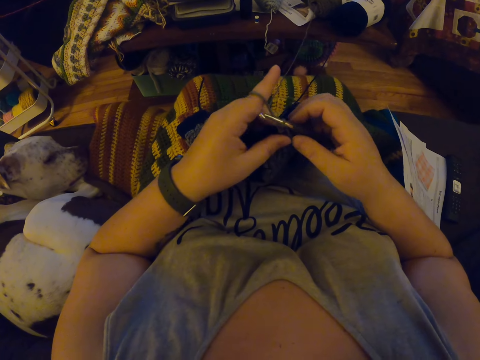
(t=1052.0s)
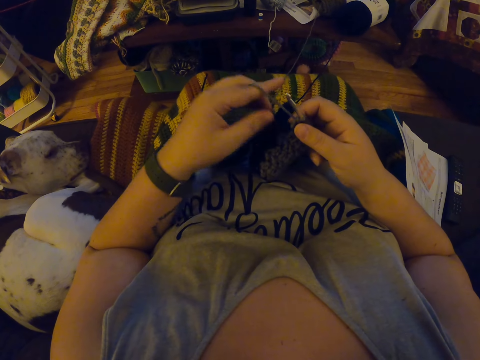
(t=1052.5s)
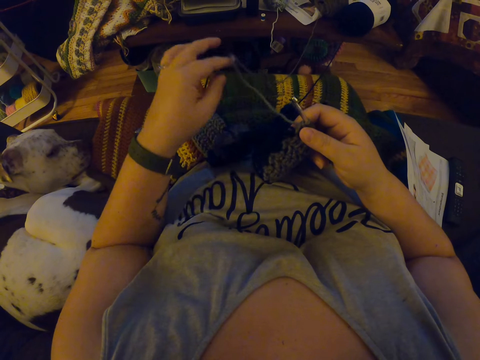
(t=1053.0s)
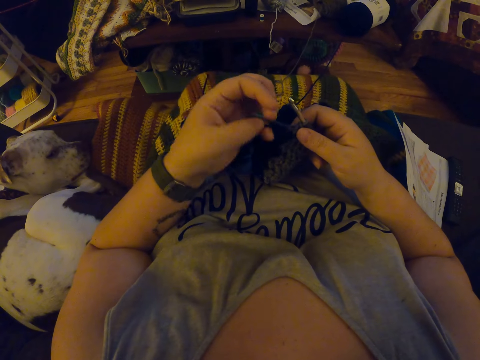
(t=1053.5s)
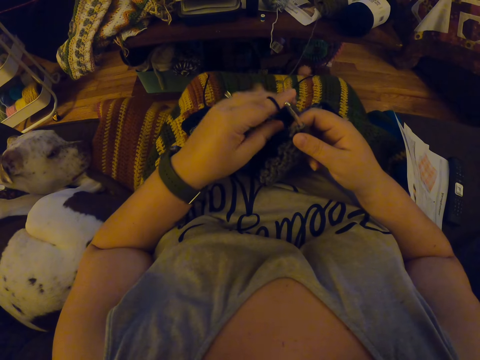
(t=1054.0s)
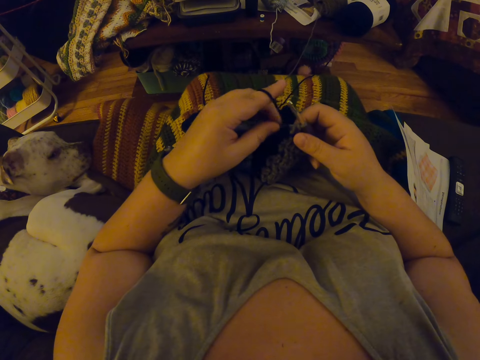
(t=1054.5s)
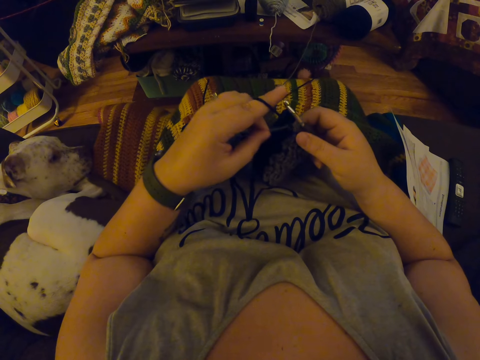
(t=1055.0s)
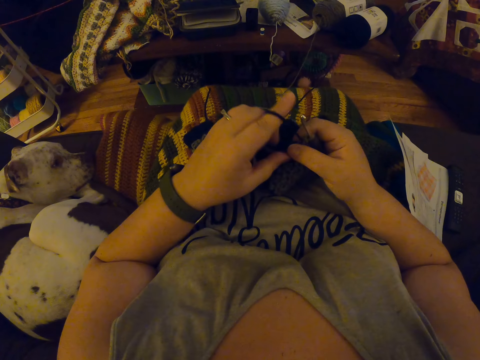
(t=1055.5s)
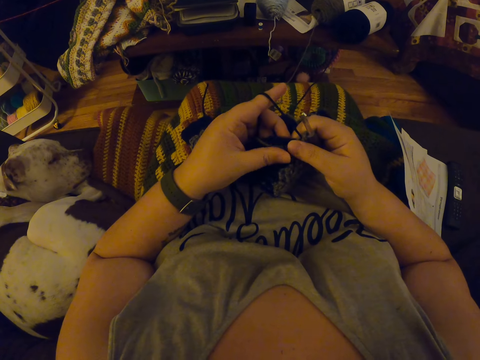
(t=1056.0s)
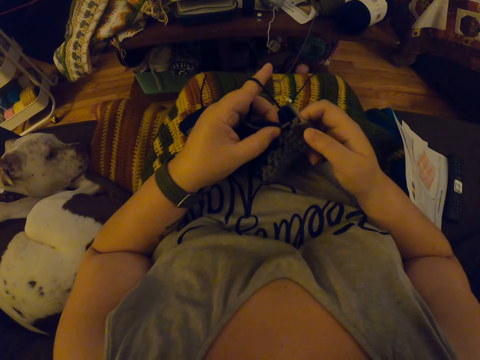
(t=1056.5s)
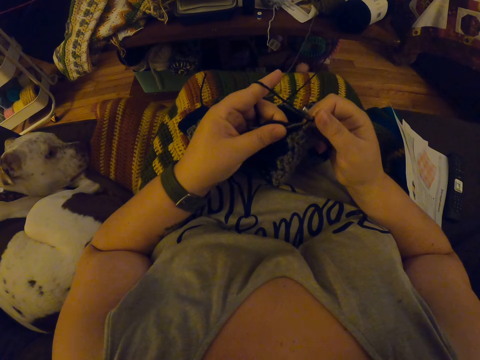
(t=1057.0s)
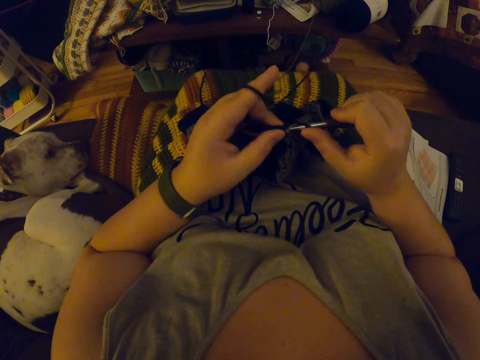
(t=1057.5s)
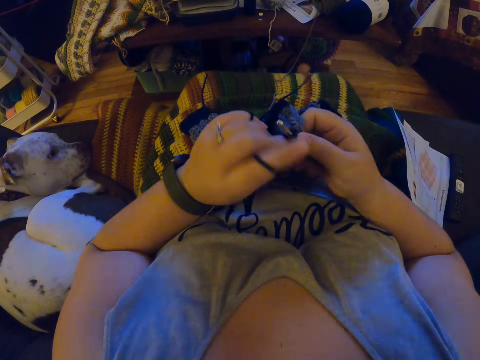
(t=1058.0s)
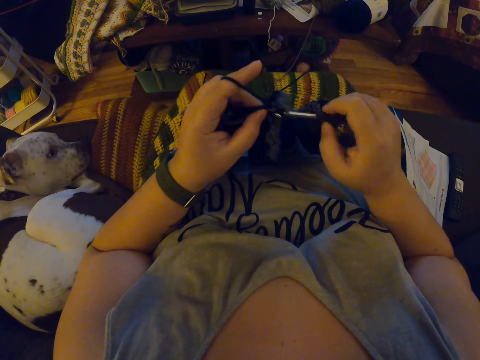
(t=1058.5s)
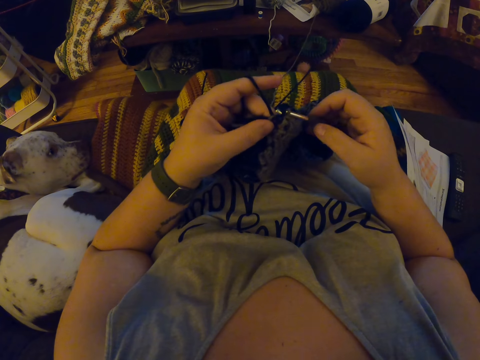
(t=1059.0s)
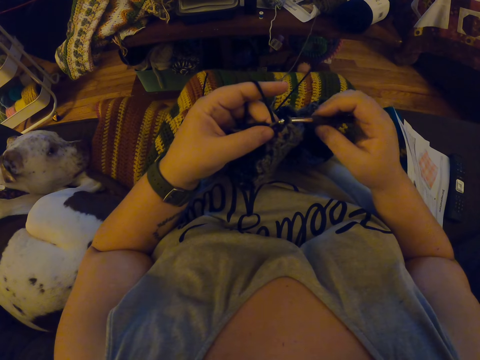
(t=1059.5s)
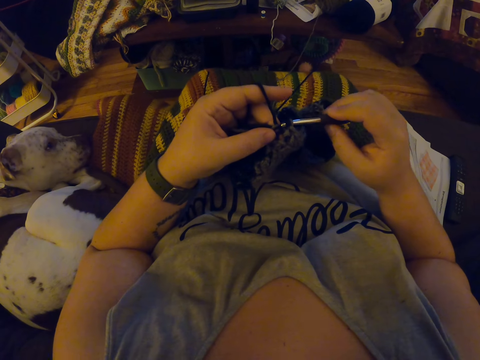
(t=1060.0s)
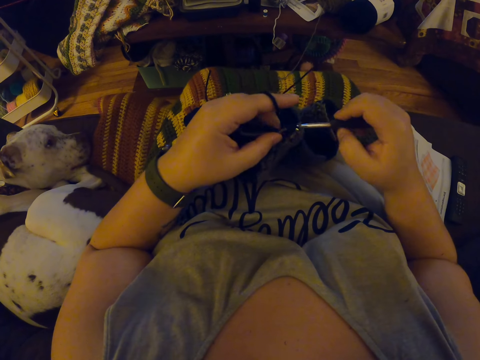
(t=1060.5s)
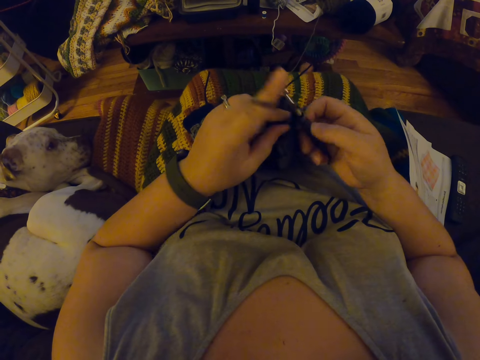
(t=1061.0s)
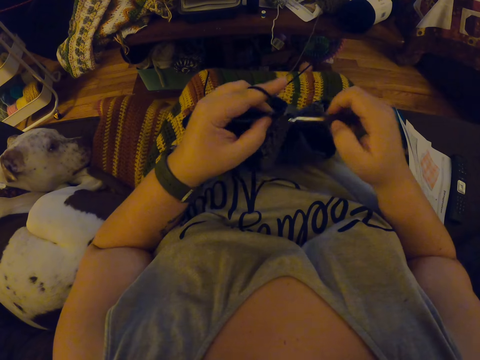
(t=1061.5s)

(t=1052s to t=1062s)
The camera wearer releases her left fingers from the yarn. She wraps the yarn around her left fingers. She resumes crocheting the yarn.

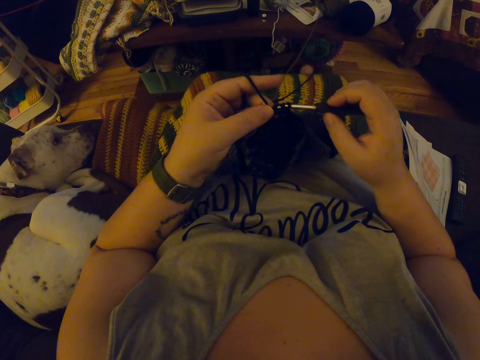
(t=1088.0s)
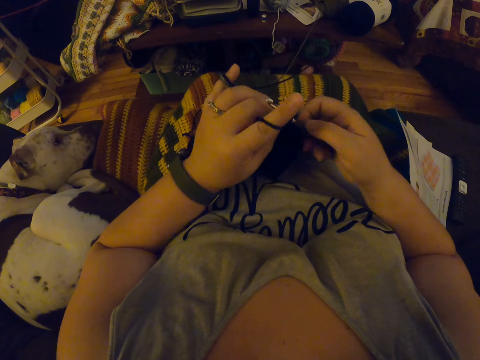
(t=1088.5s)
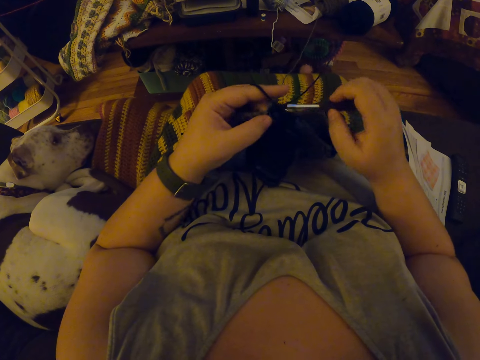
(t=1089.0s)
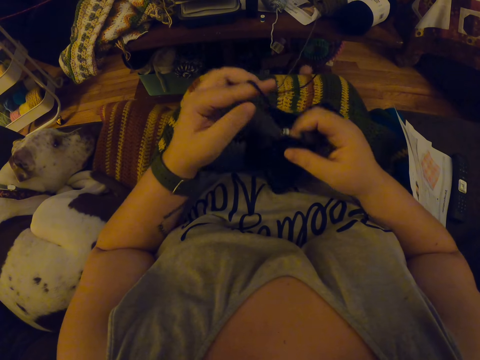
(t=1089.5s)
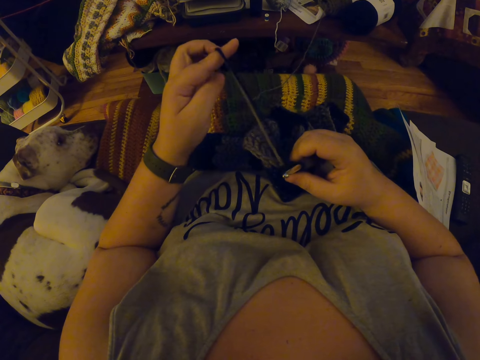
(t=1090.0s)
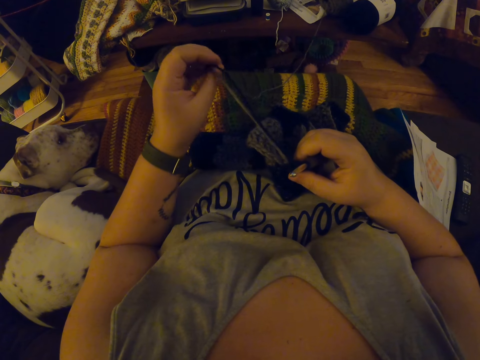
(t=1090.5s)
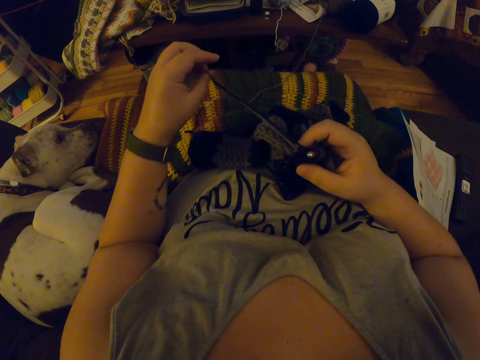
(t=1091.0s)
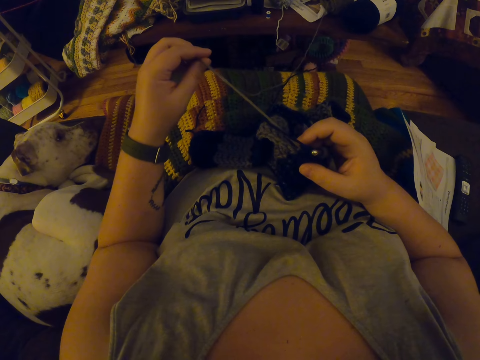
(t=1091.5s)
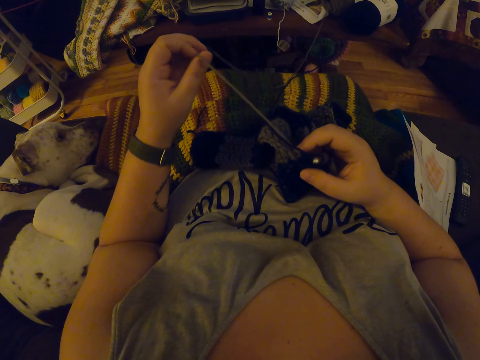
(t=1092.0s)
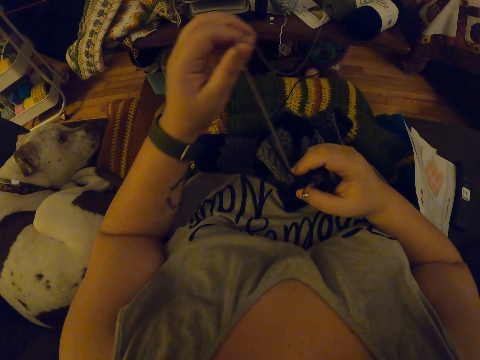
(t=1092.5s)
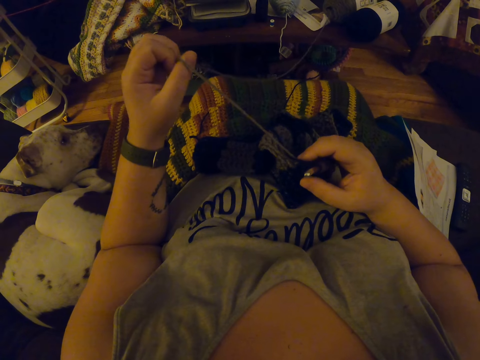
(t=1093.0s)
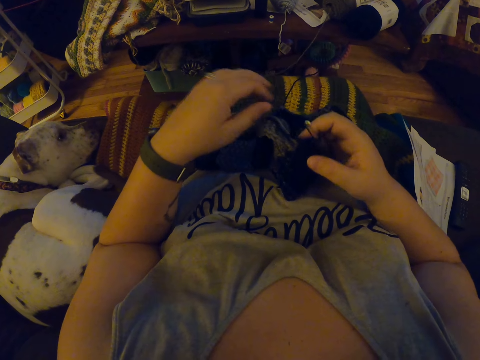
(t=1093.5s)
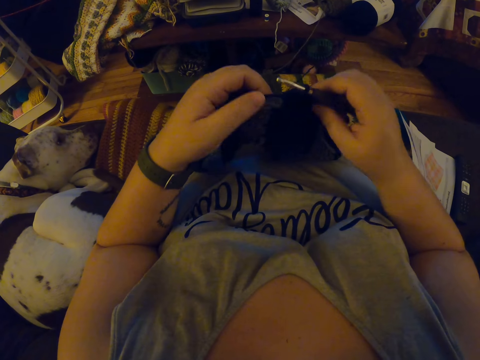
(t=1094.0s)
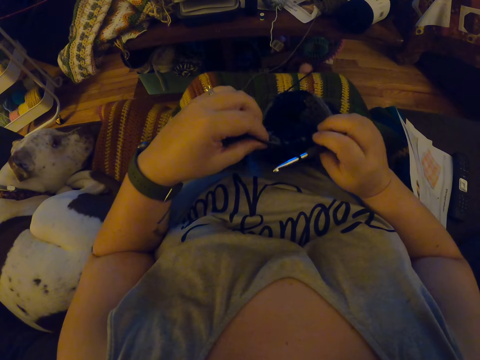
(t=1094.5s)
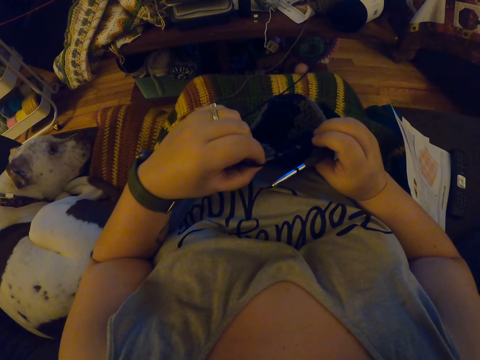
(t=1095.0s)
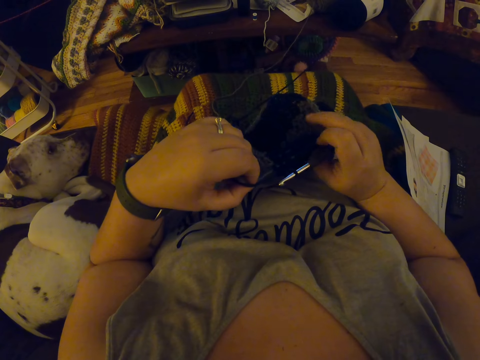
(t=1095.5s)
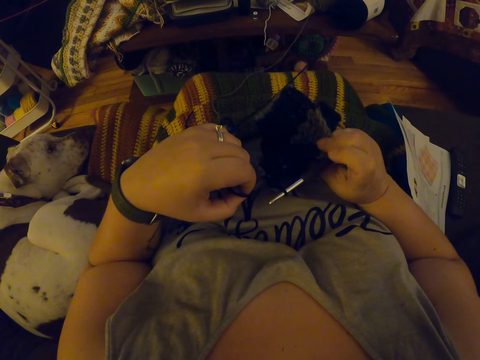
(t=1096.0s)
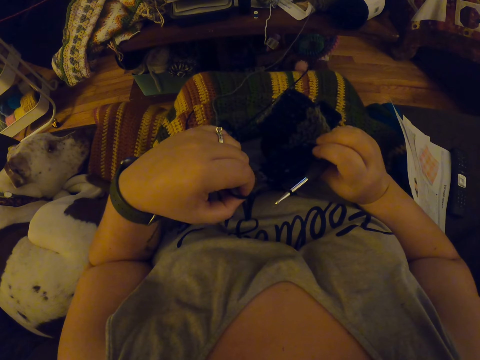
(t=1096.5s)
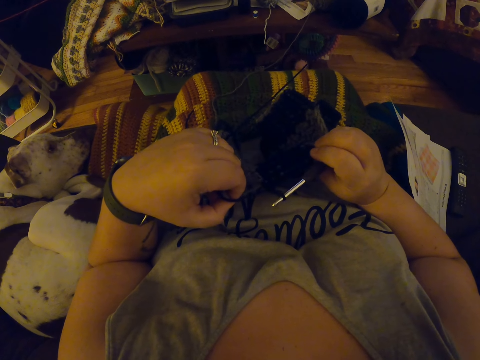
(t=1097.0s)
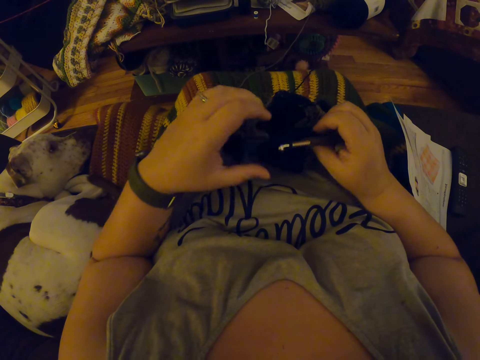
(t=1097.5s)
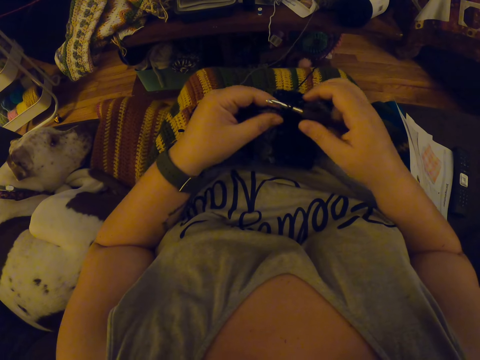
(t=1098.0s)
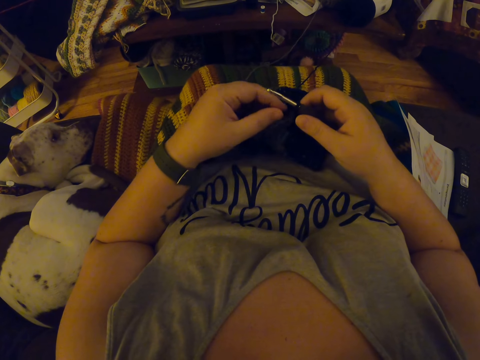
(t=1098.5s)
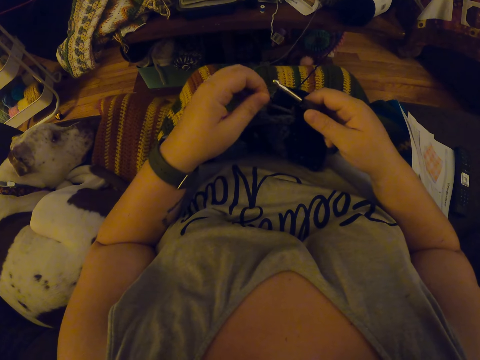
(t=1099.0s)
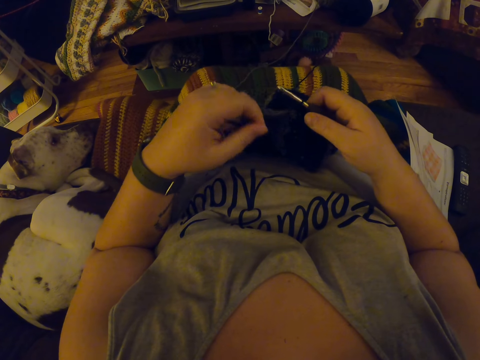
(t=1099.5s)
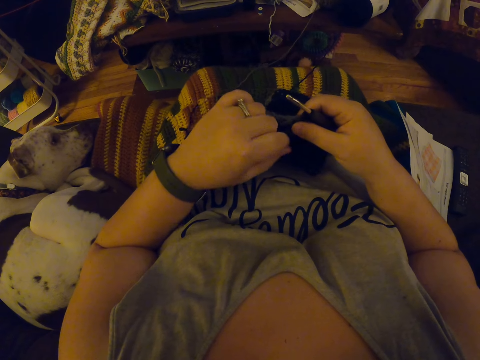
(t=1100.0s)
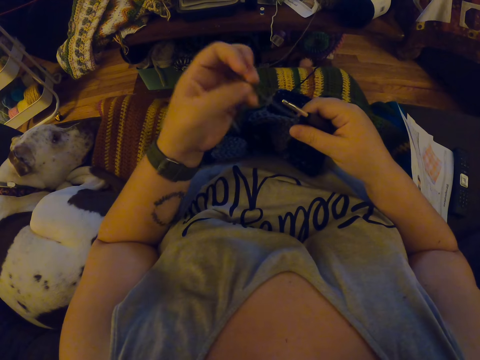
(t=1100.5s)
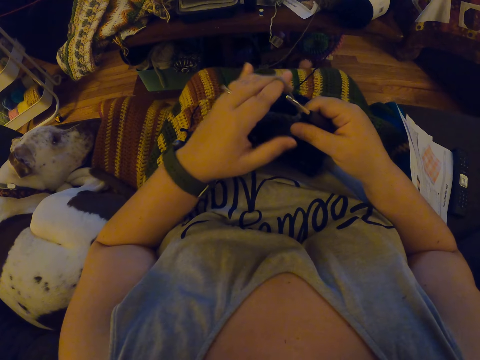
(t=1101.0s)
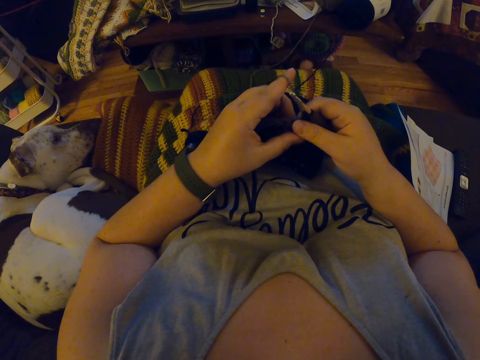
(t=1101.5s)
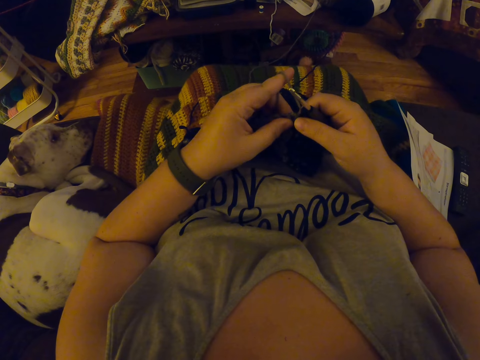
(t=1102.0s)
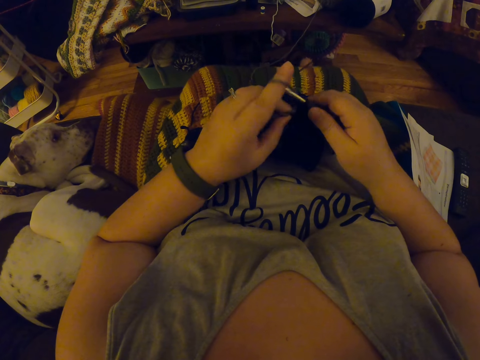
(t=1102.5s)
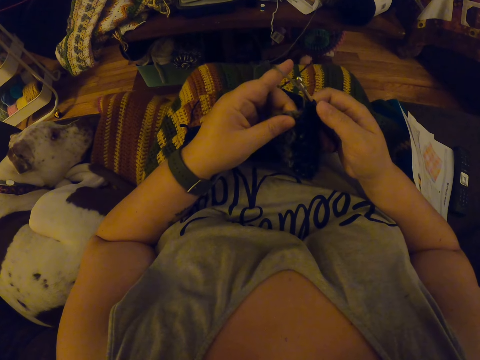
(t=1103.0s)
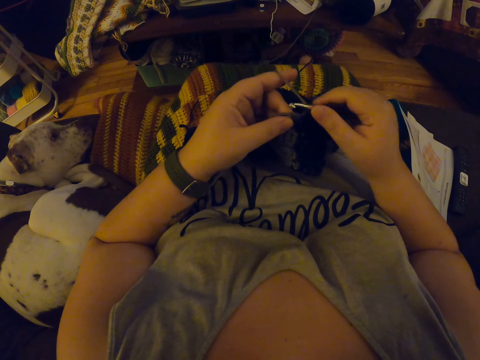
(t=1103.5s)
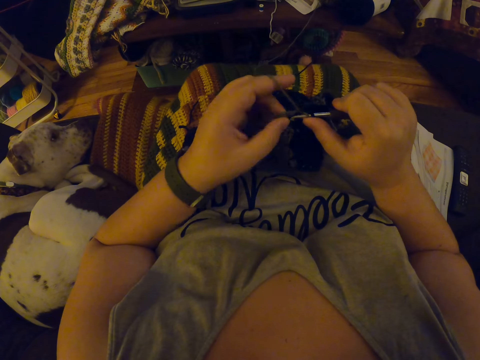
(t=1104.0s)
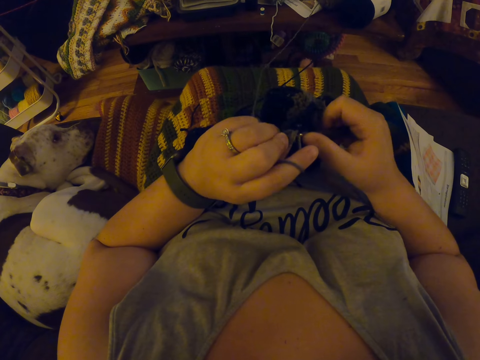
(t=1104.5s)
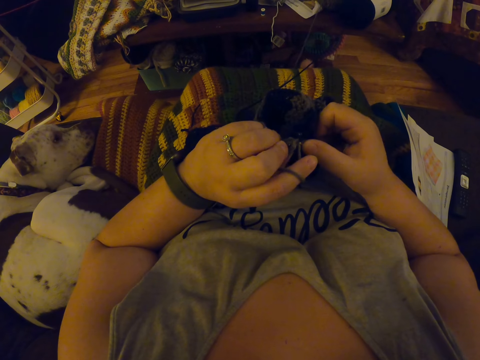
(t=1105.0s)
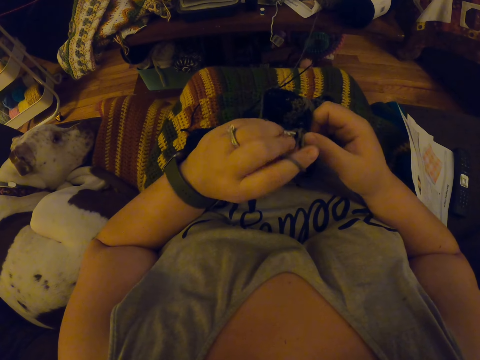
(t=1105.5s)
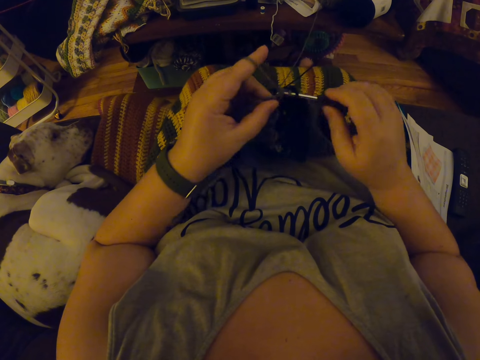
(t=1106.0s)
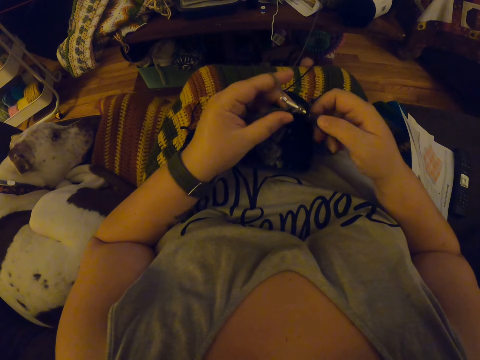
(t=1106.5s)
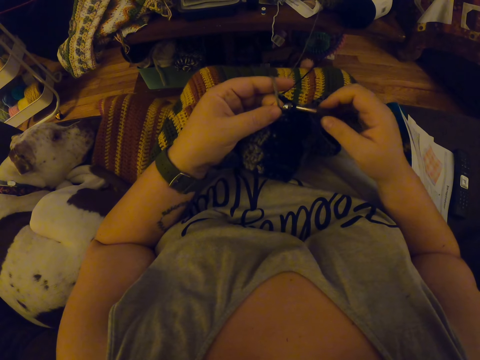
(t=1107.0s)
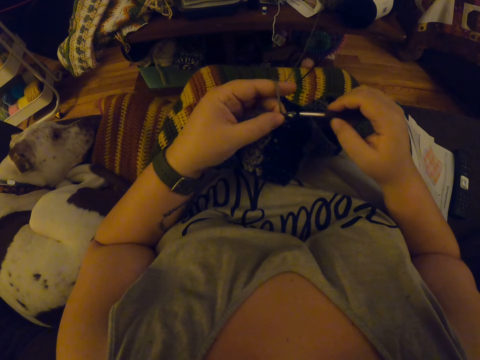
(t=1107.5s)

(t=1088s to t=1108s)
The camera wearer adjusts the yarn with her left hand. She adjusts the yarn together with the crochet. She continues weaving. She stretches the thread. She continues the crochet with the yarn.
